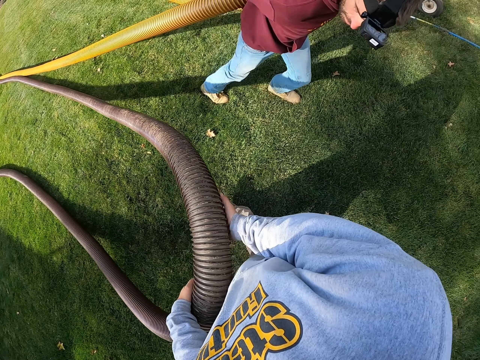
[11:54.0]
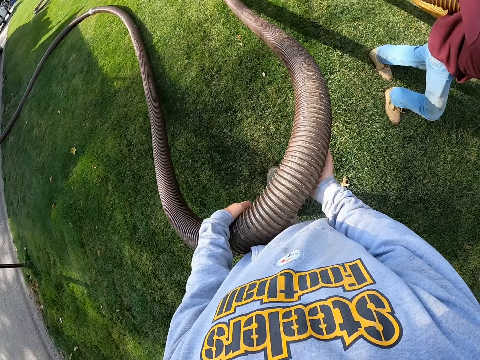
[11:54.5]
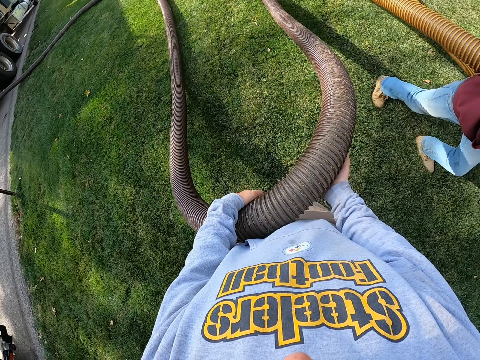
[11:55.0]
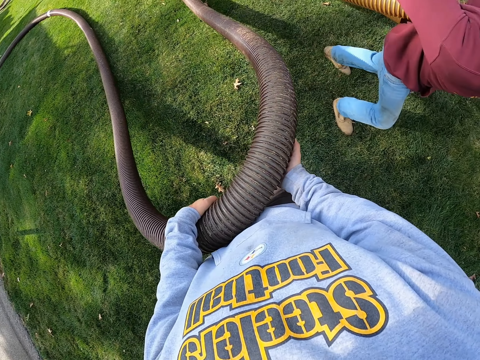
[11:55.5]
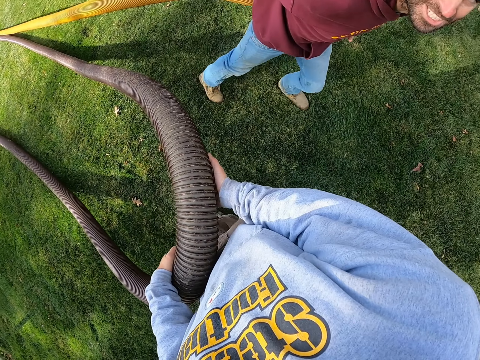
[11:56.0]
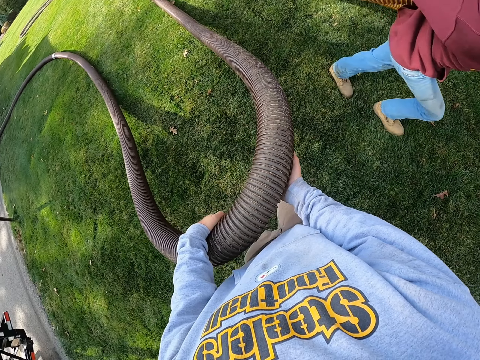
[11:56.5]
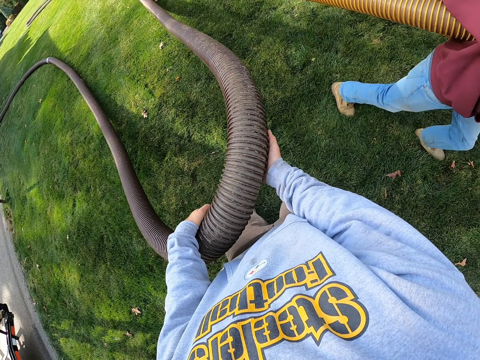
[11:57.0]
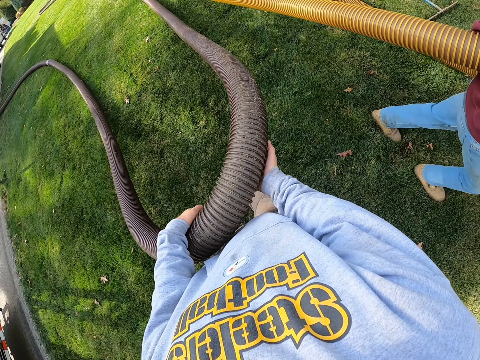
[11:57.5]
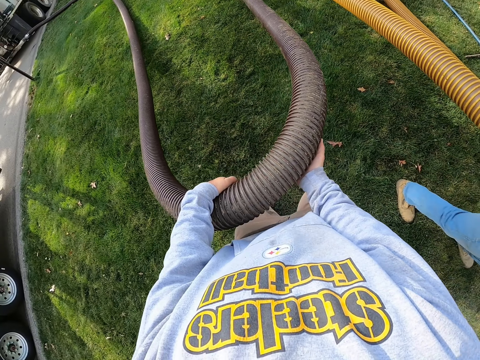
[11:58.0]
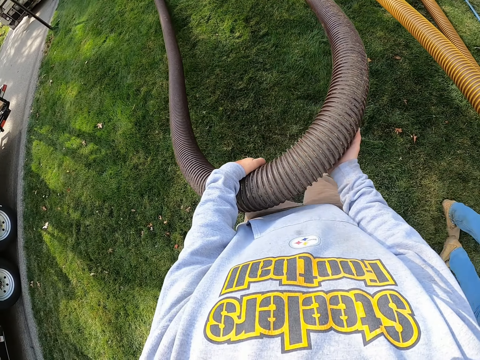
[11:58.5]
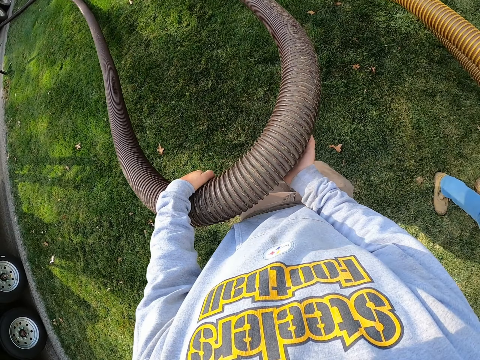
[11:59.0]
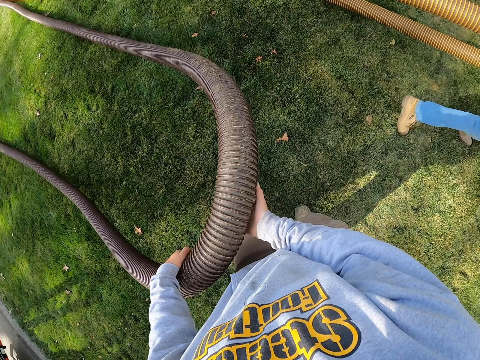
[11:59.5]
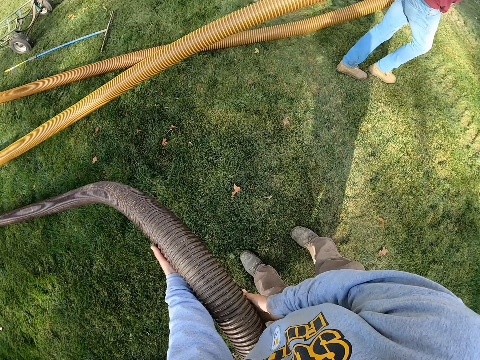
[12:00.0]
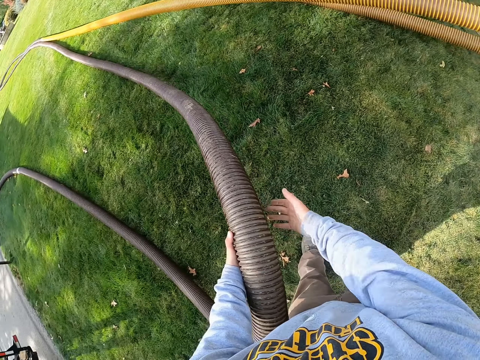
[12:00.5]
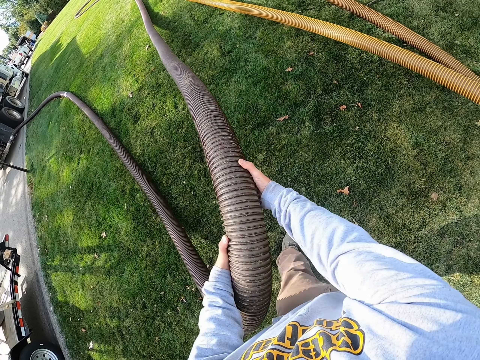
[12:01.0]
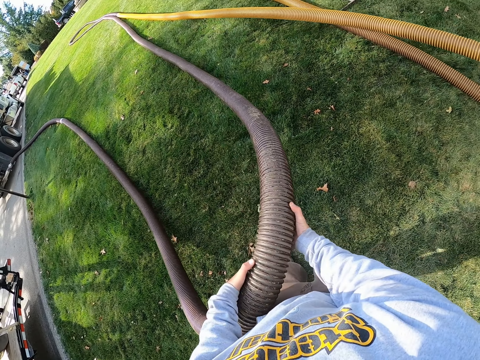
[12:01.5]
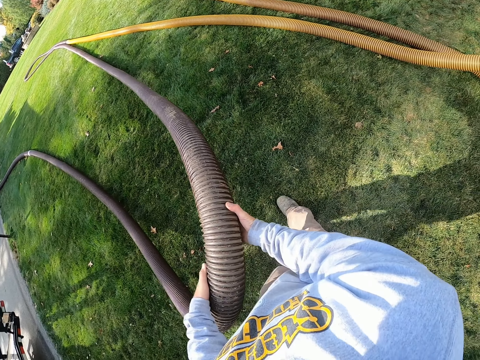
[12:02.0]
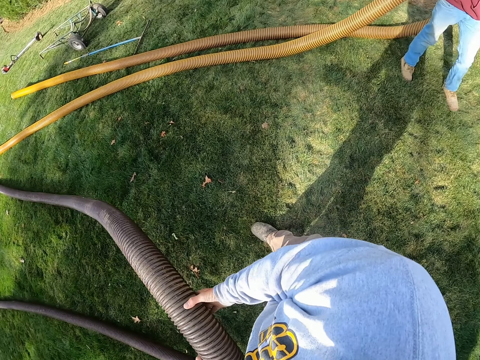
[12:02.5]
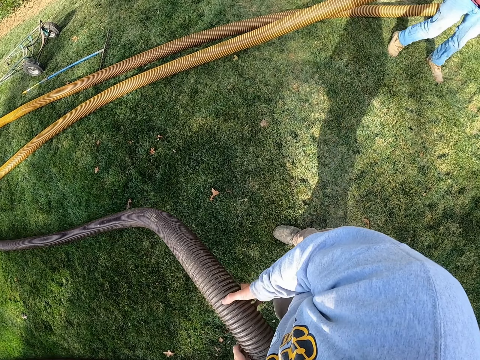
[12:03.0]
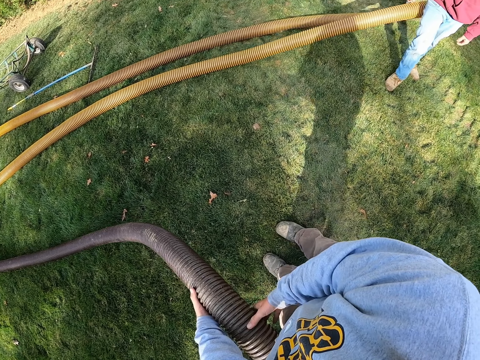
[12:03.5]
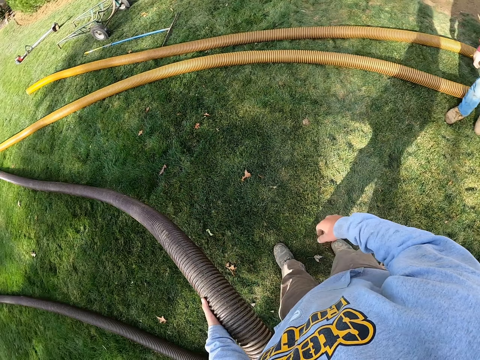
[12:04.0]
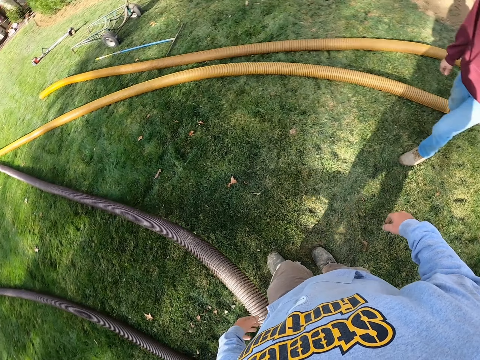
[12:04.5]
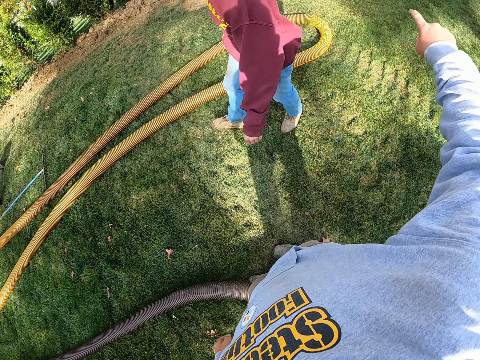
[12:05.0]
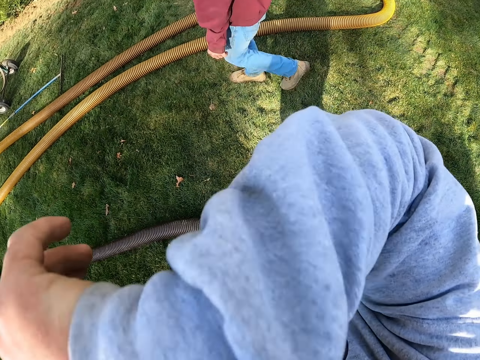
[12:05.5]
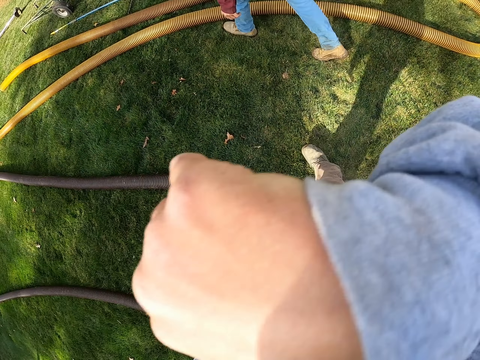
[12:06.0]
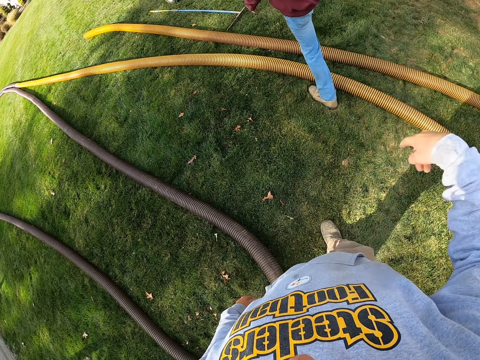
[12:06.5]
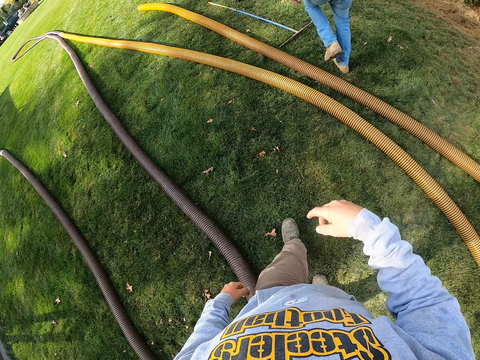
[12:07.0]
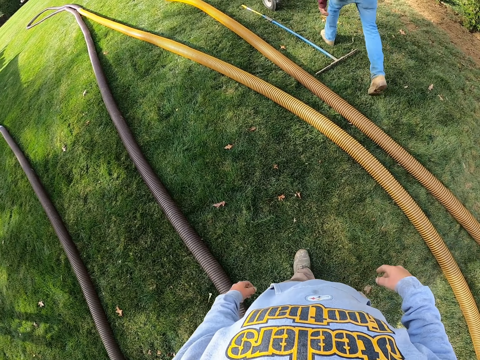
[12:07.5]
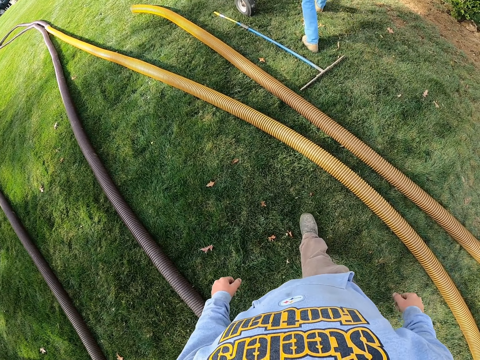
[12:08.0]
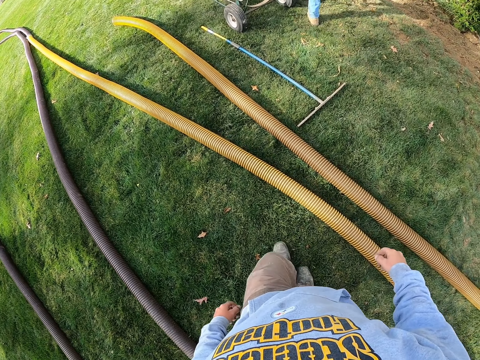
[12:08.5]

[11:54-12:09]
A man drops the yellow hosepipe. The camera wearer drops the black hosepipe. The man walks in the garden. The camera wearer walks around the garden.

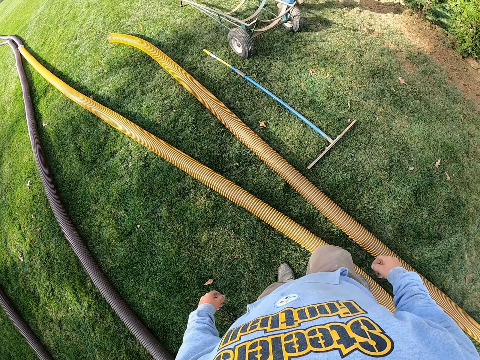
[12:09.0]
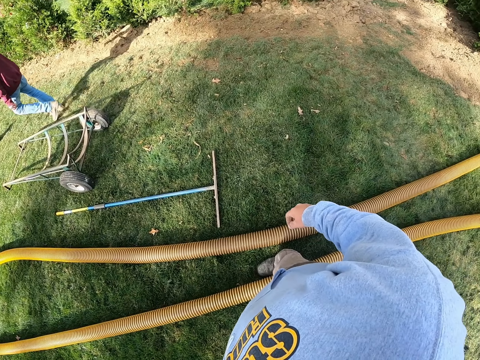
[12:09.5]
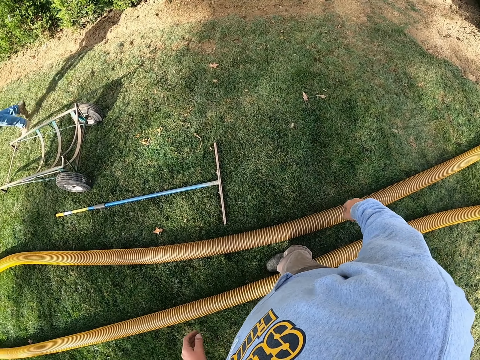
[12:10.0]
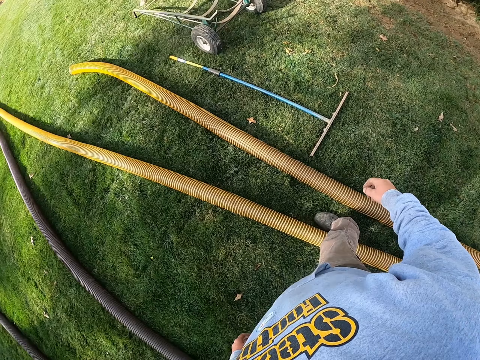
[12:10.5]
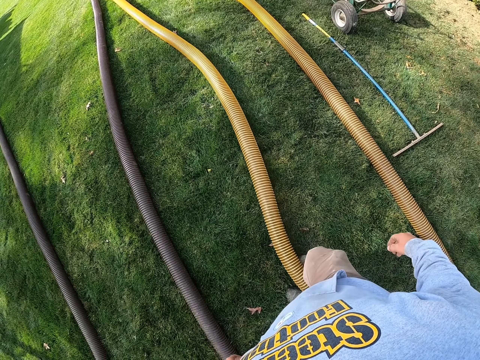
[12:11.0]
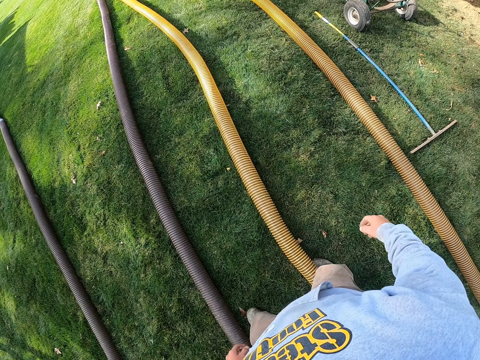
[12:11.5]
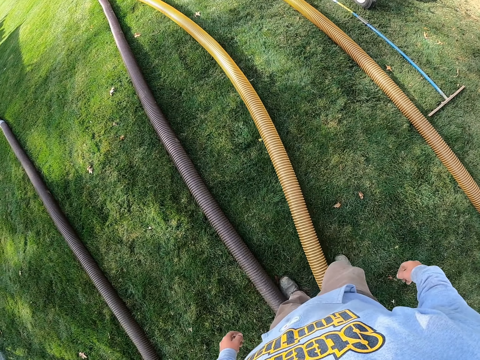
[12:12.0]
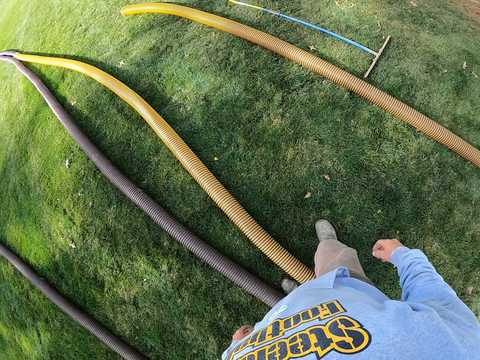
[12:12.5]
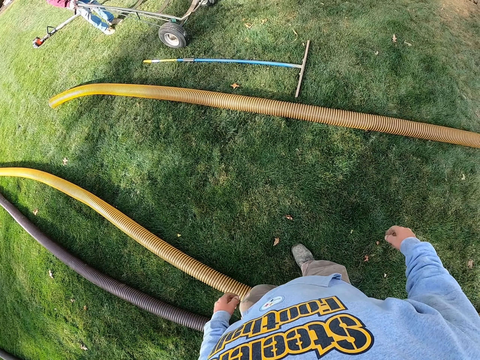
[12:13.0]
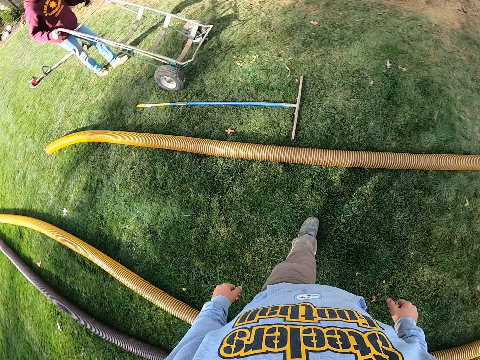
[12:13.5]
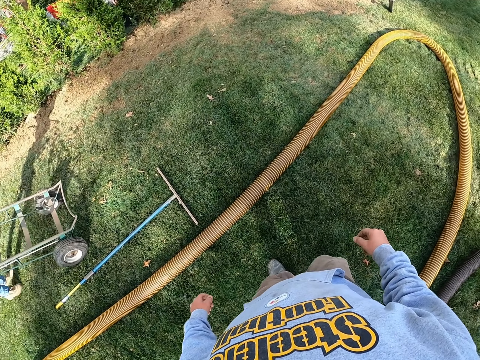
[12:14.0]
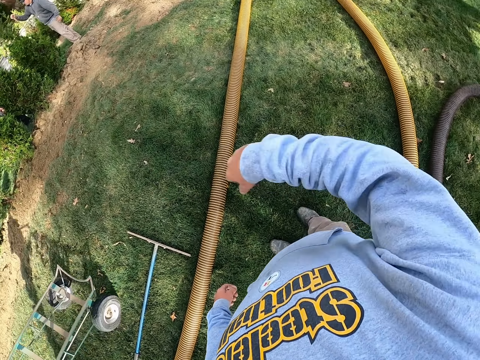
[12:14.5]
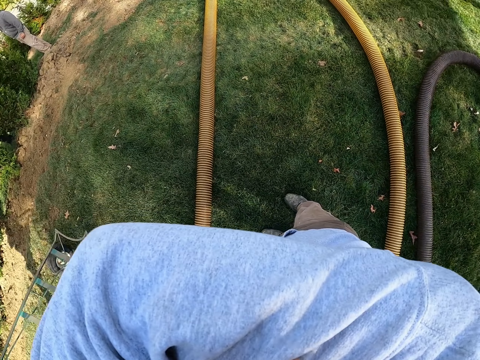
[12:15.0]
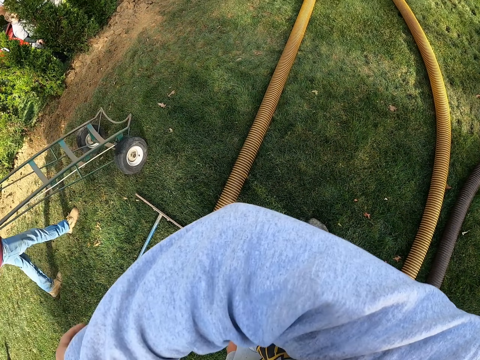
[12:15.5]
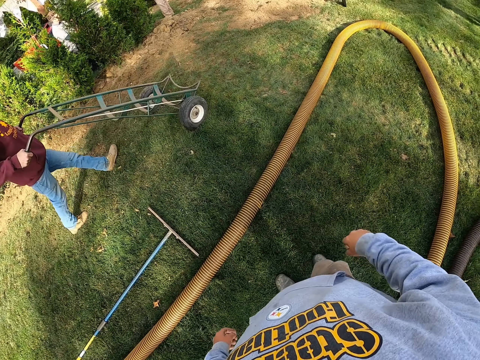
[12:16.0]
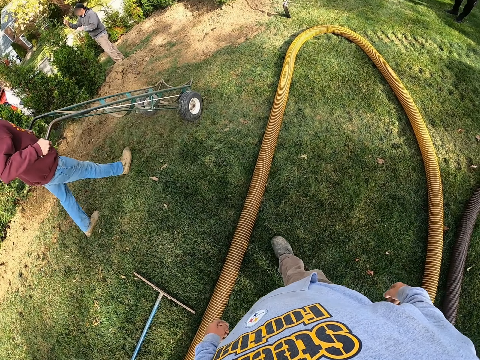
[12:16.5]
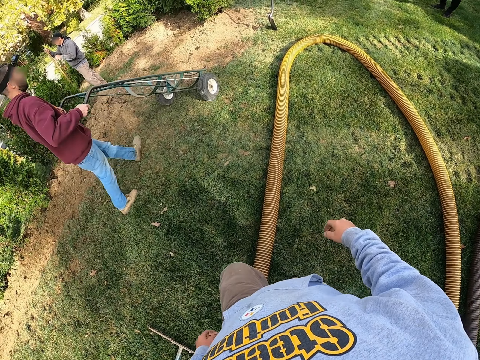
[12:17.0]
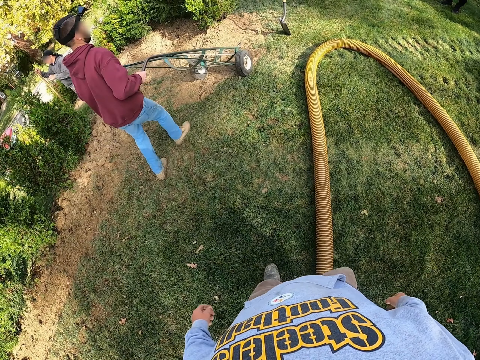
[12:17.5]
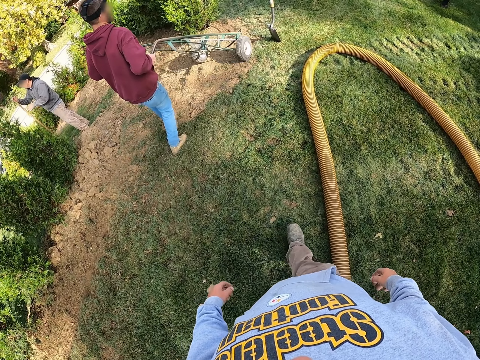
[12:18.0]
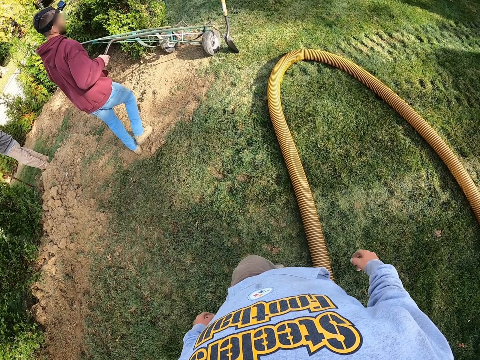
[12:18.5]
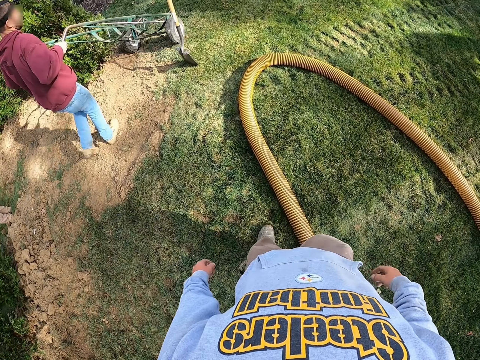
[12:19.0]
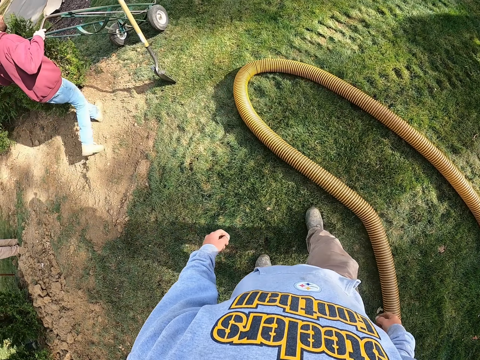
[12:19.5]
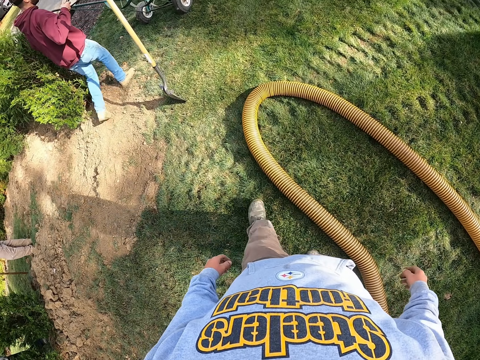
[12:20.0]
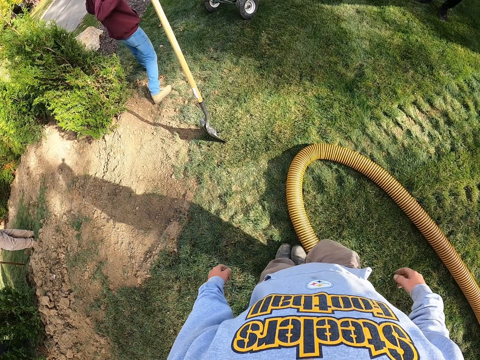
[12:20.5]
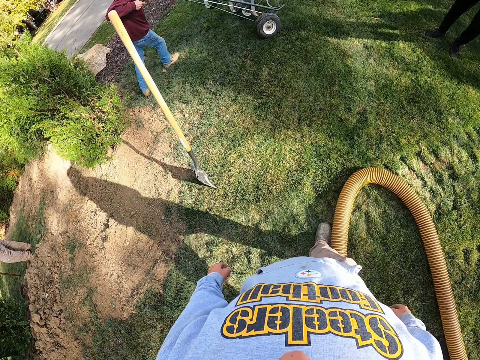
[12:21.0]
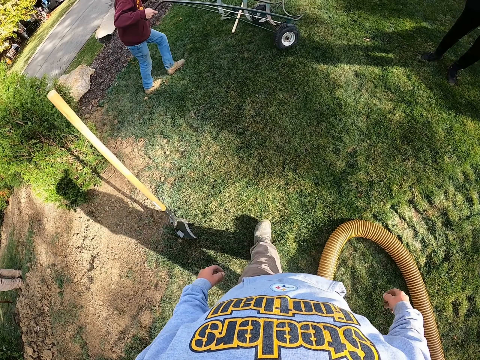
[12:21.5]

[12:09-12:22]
The camera wearer pushes the yellow hosepipe with his leg. He walks in the garden. A man pushes a cart. The camera wearer looks at another man. He pushes the yellow hosepipe with his leg.
